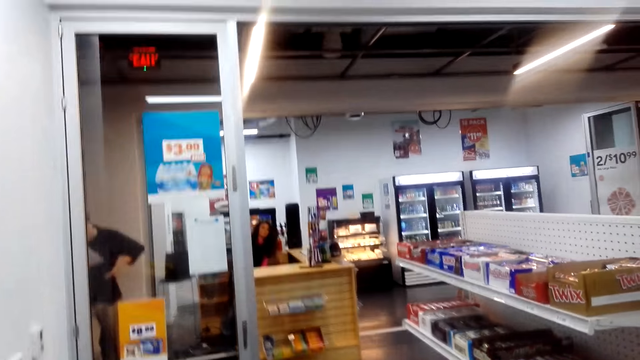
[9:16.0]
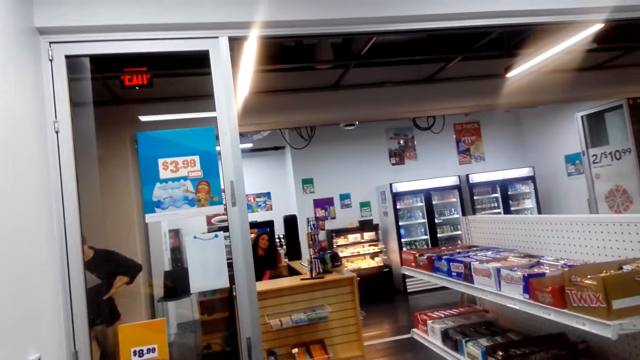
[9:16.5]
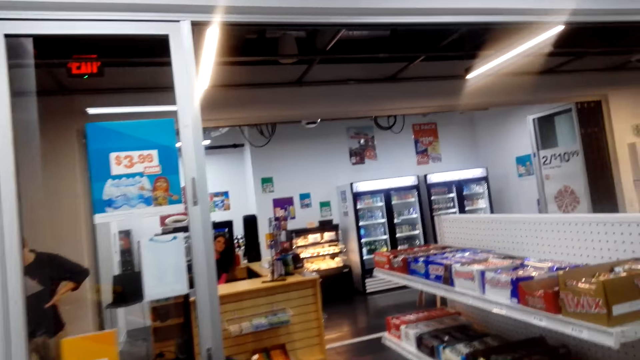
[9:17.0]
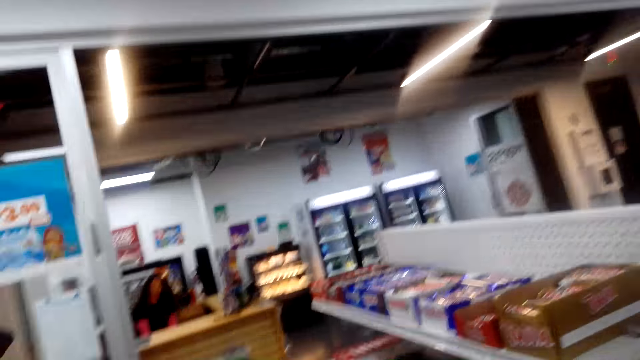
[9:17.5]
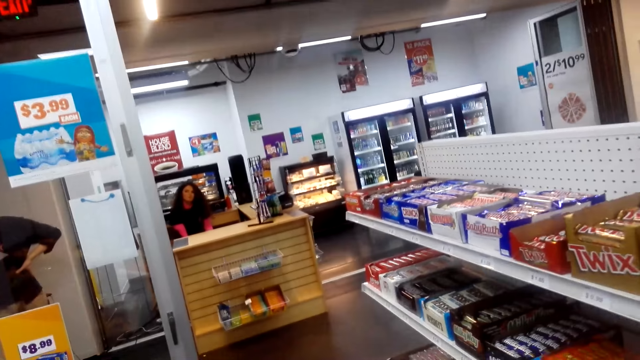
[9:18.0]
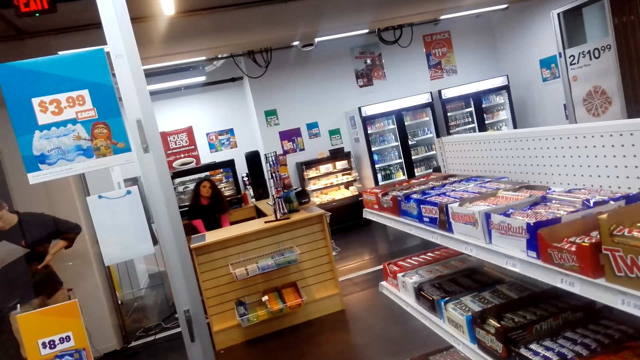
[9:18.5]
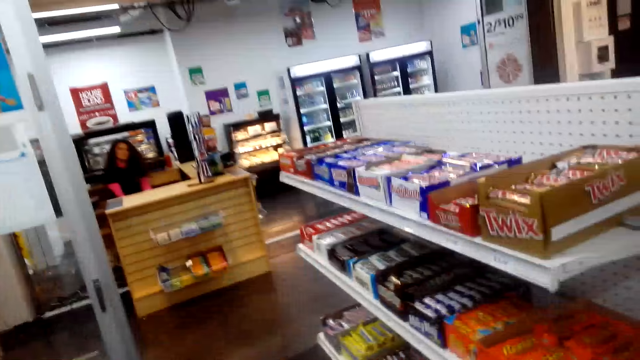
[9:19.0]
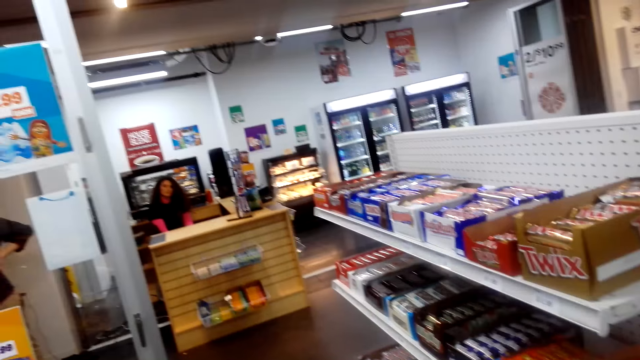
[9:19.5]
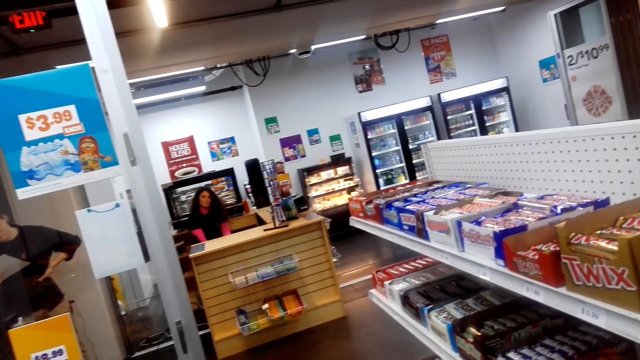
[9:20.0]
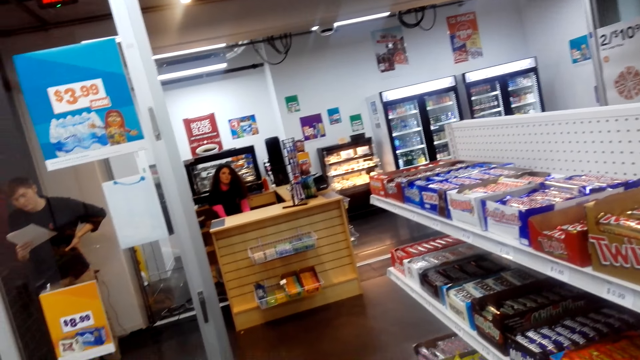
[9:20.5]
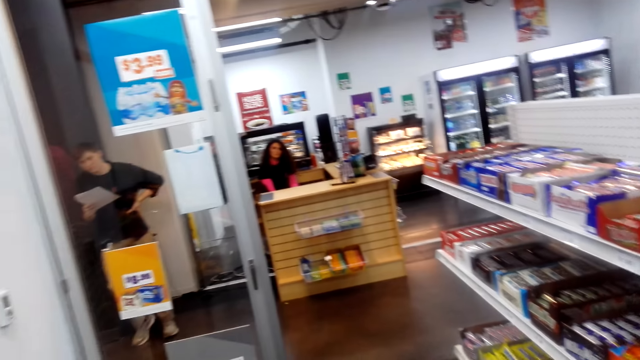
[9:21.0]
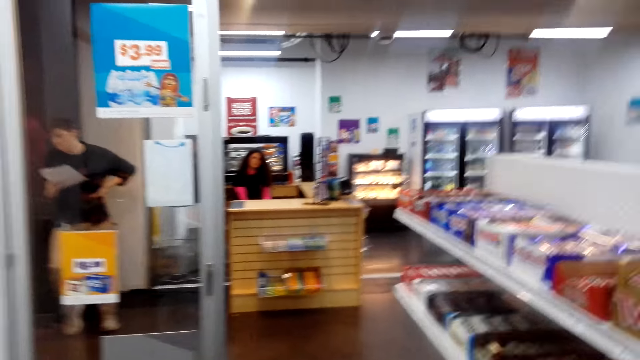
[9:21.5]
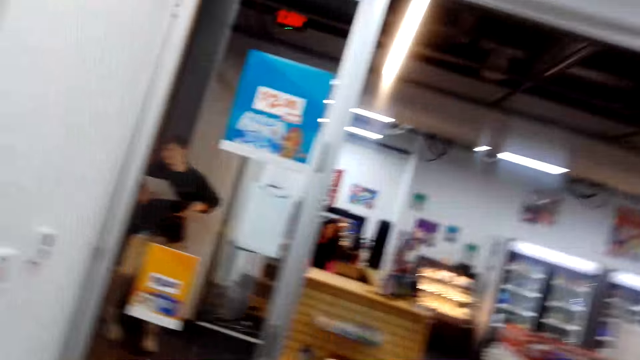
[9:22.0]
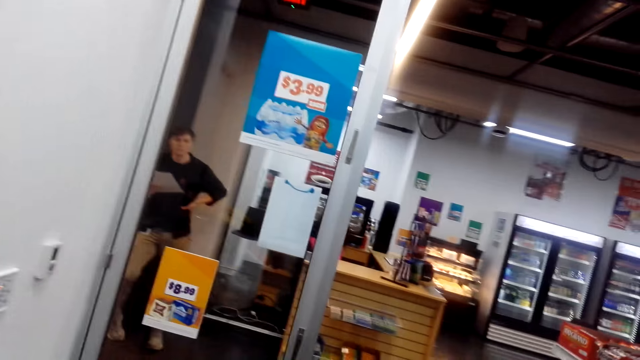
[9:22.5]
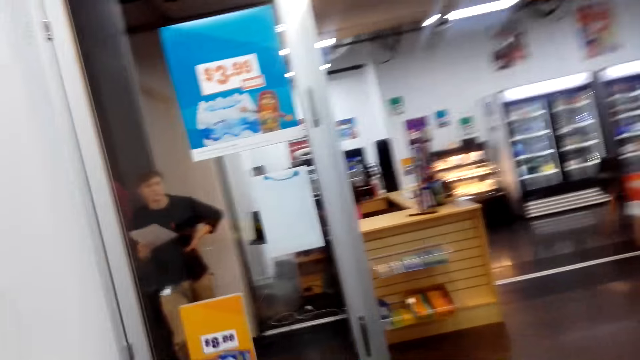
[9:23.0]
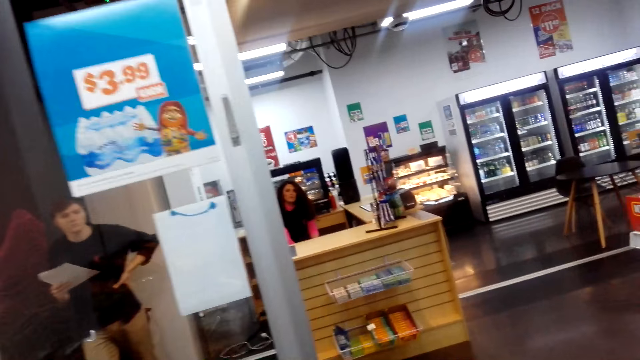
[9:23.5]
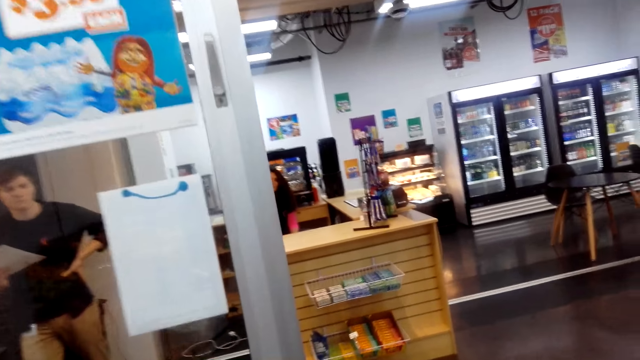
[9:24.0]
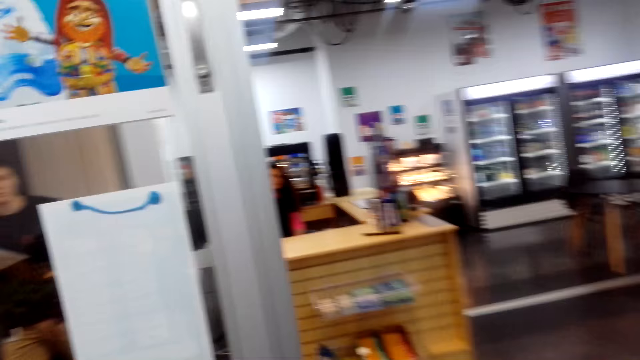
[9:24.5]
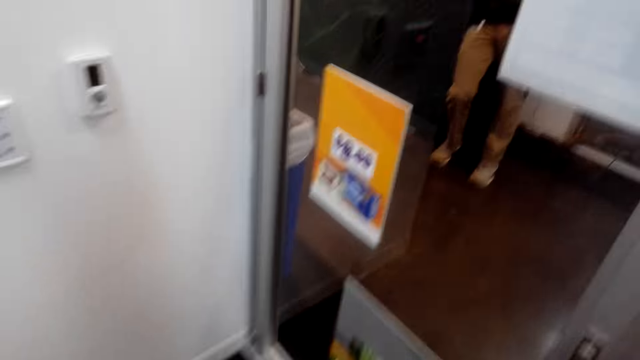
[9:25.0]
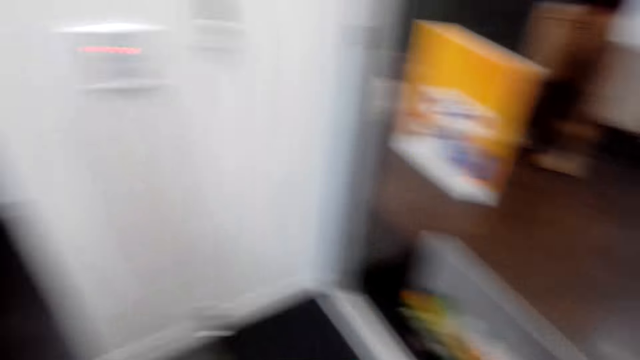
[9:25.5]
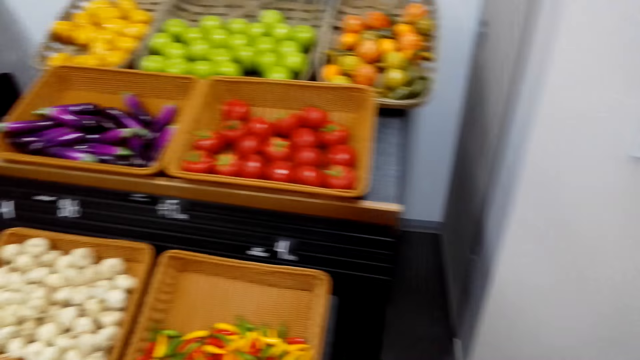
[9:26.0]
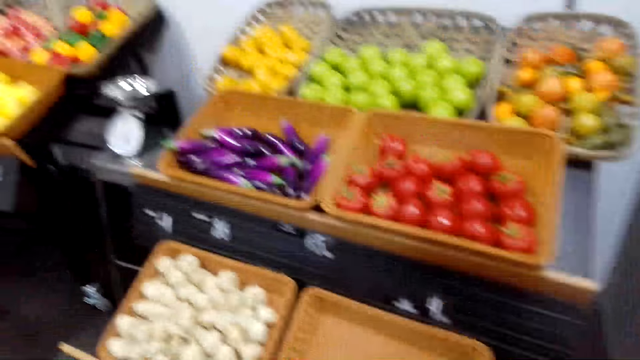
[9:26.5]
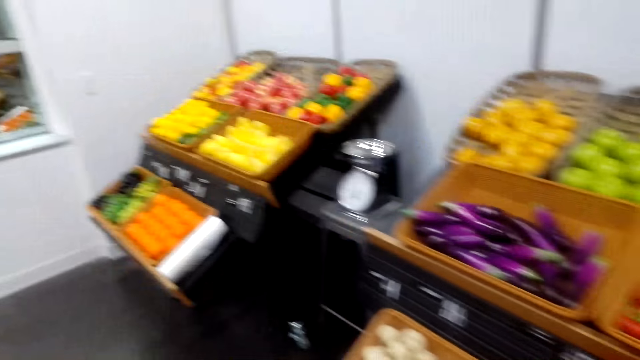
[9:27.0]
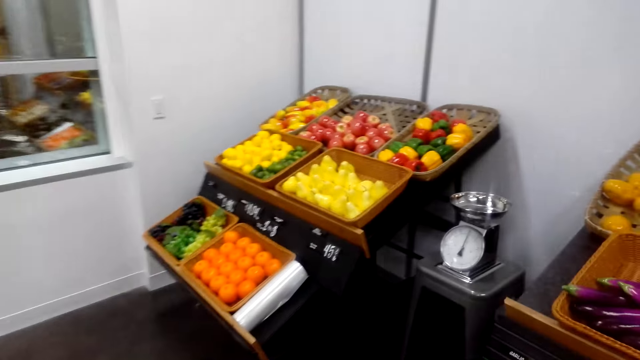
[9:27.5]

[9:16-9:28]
The camera wearer walks. They talk.

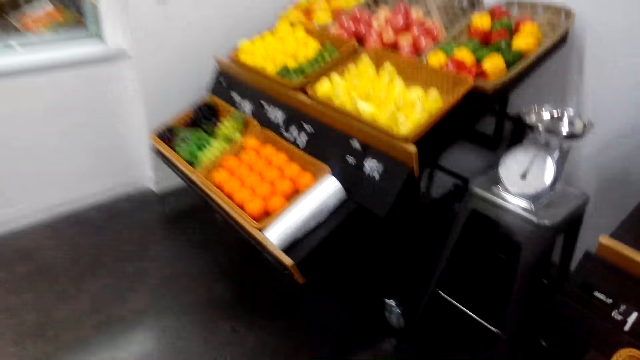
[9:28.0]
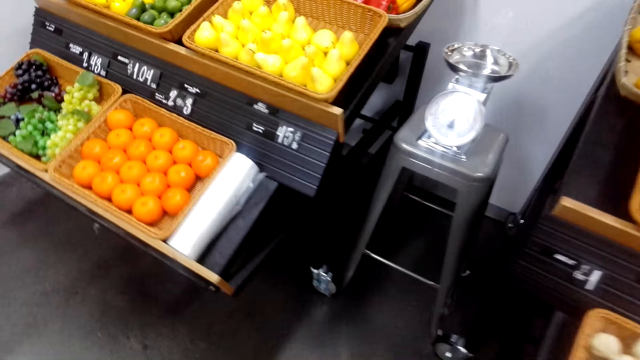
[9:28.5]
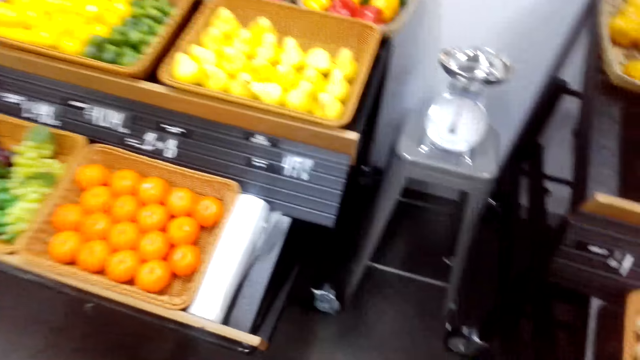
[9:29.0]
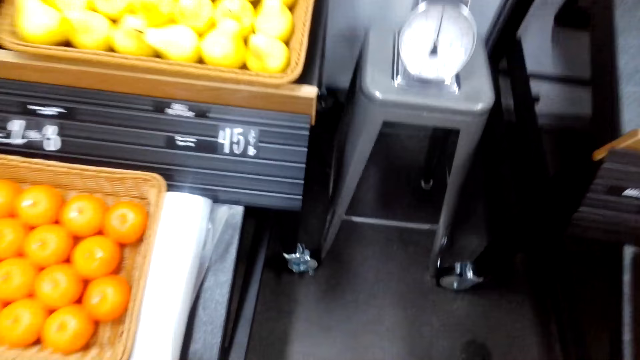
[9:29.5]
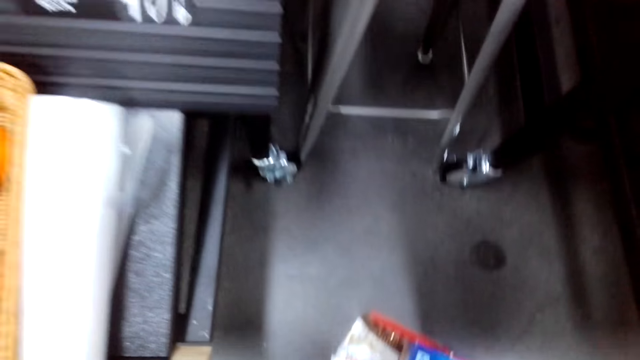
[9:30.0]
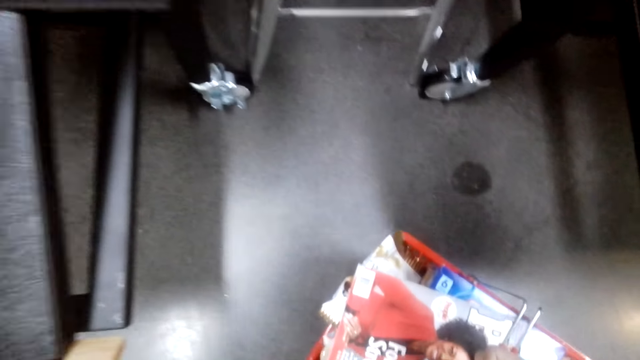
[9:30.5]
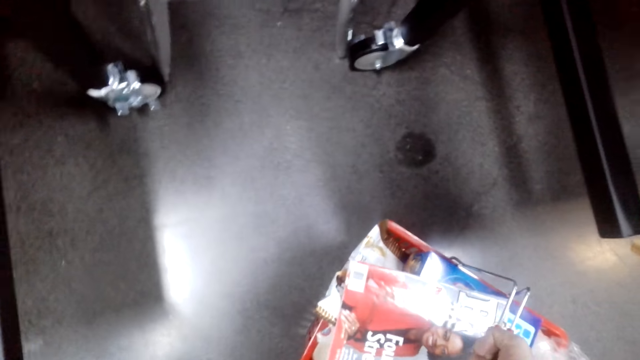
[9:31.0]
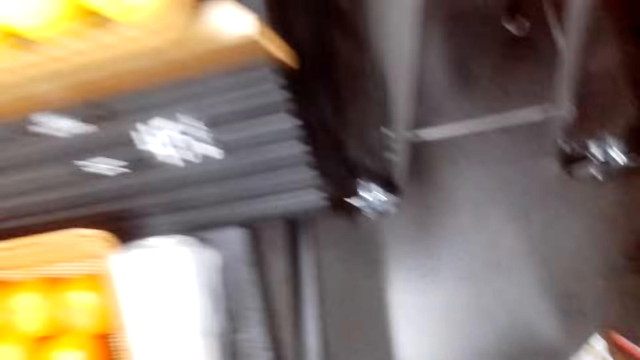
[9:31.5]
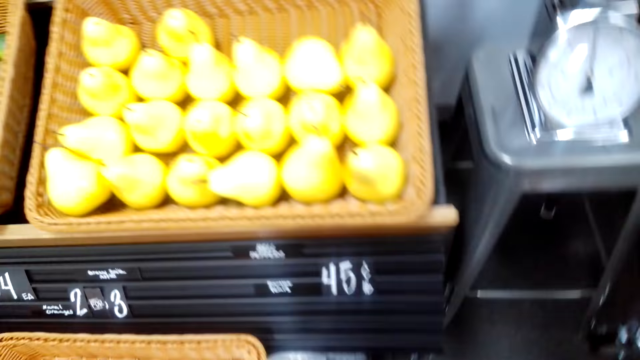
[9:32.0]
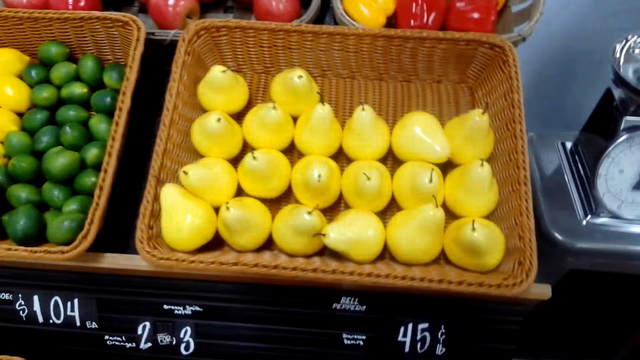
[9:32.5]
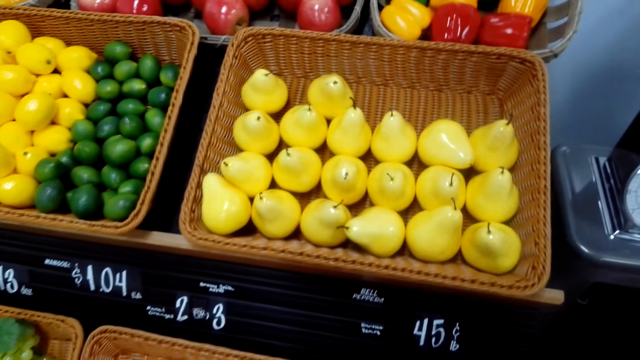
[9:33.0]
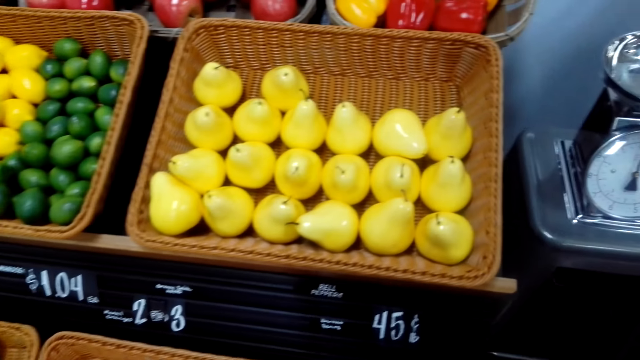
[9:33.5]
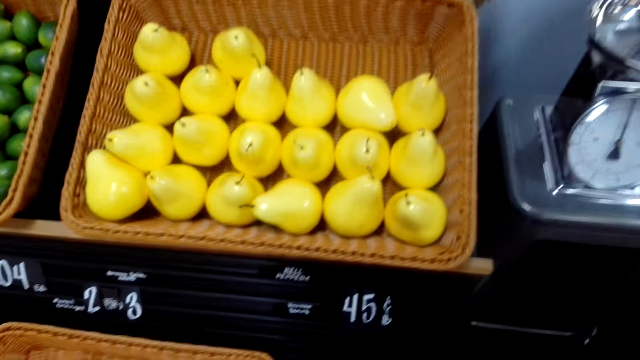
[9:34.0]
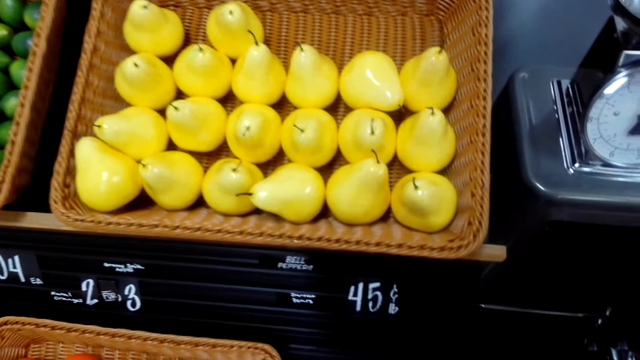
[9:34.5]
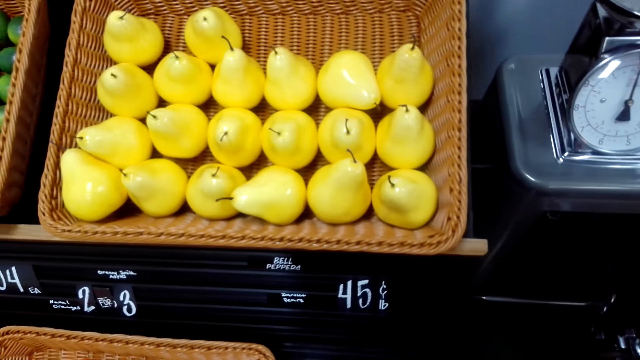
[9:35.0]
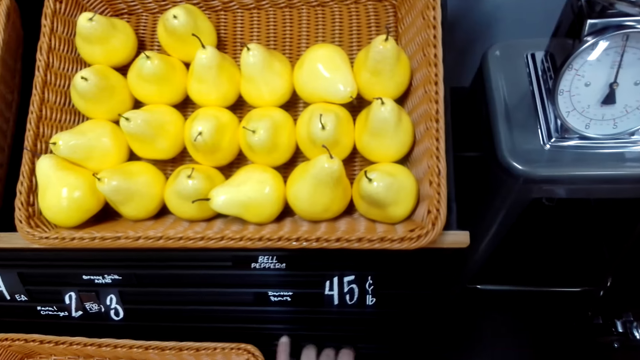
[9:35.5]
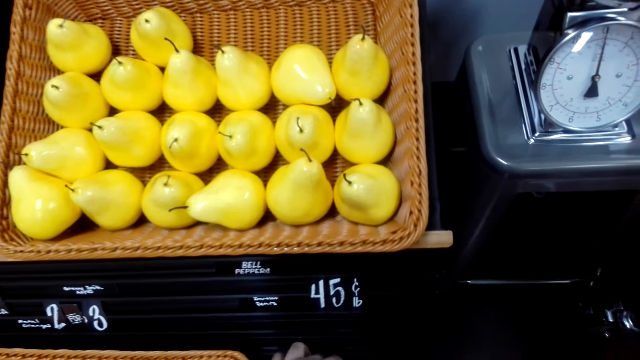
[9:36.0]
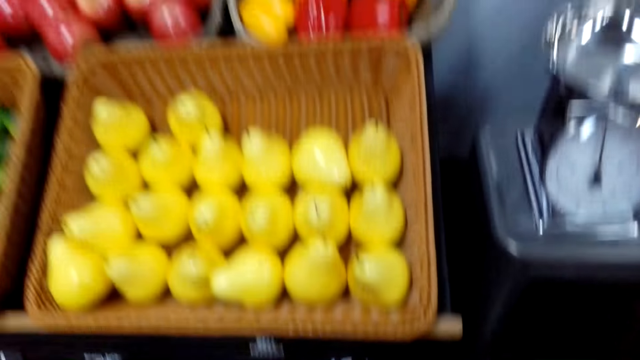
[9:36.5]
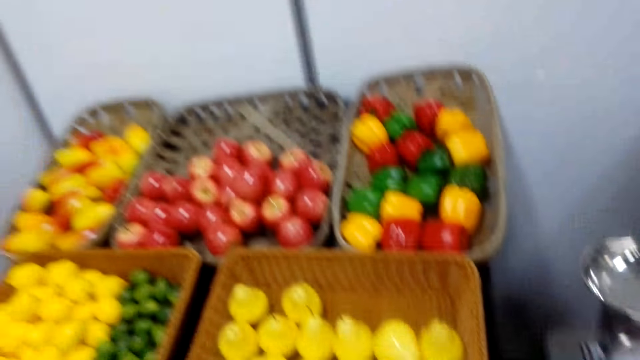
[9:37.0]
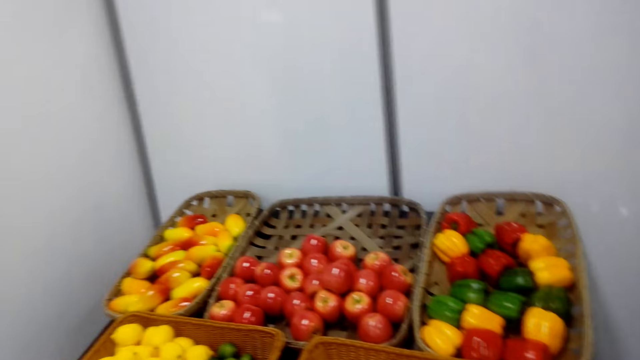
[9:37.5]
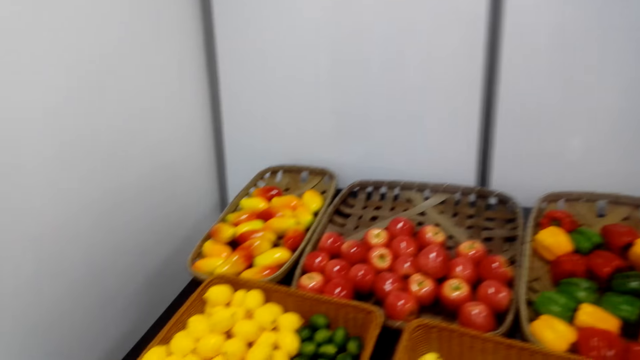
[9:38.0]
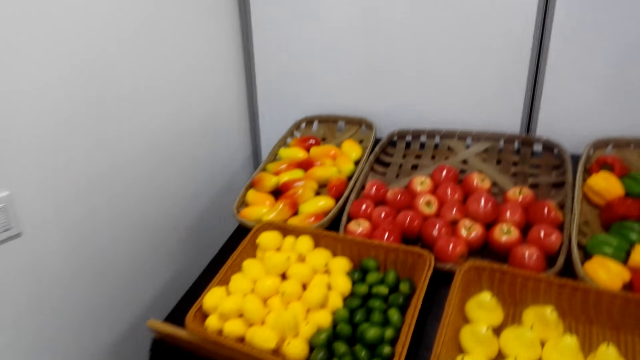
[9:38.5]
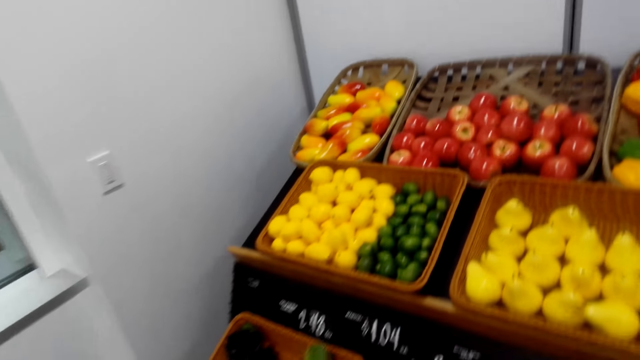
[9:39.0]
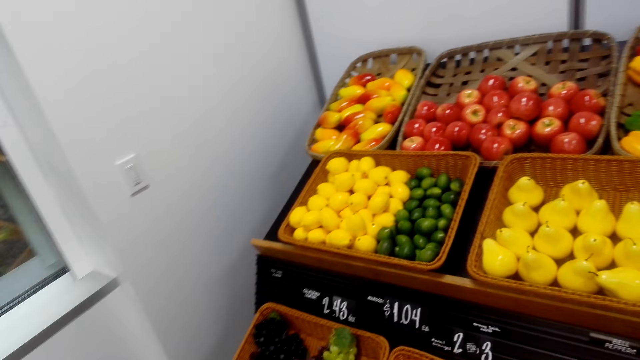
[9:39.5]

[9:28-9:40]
The camera wearer puts the shopping basket on the floor.
